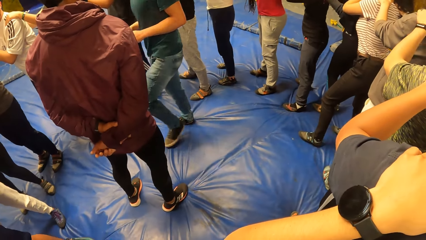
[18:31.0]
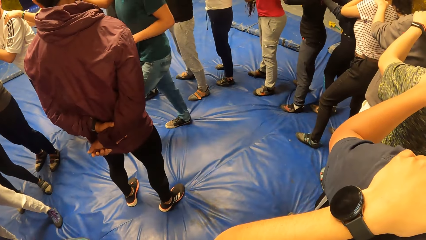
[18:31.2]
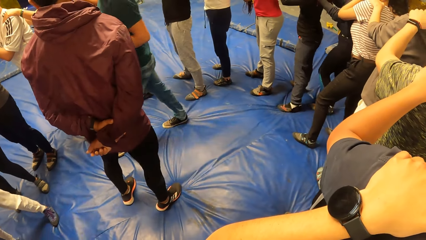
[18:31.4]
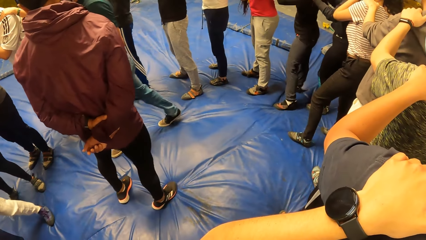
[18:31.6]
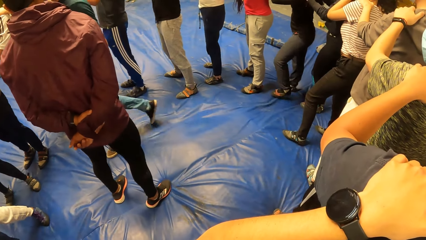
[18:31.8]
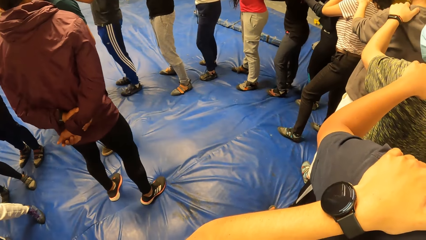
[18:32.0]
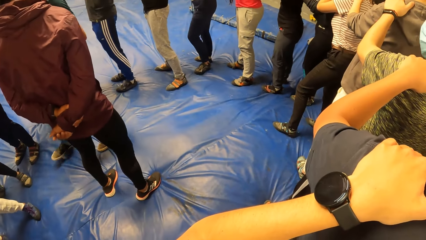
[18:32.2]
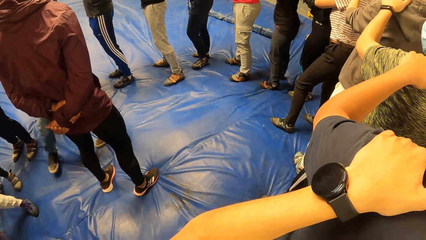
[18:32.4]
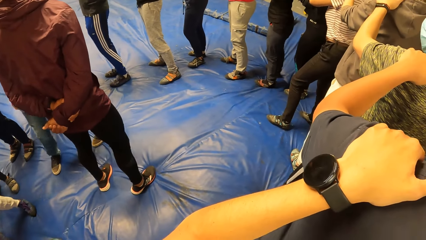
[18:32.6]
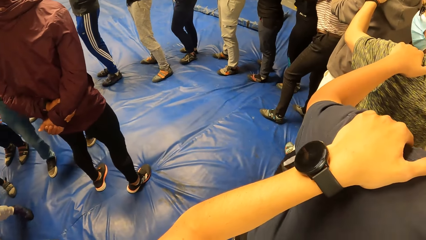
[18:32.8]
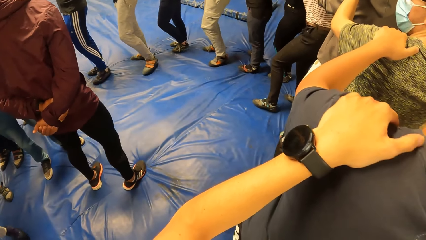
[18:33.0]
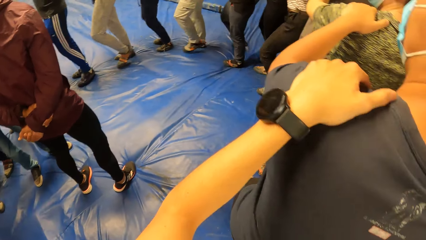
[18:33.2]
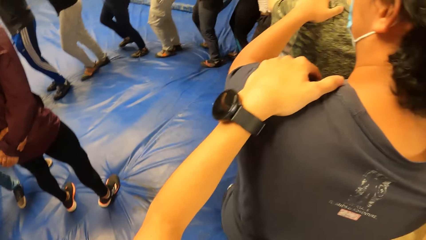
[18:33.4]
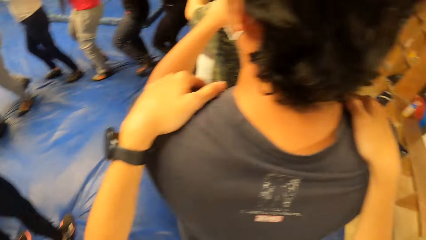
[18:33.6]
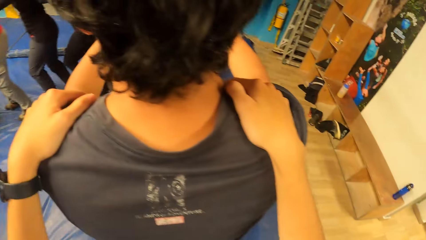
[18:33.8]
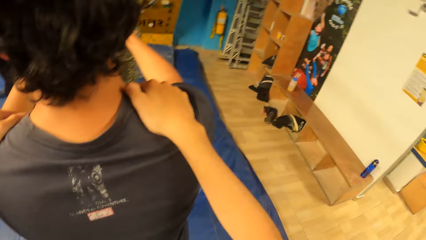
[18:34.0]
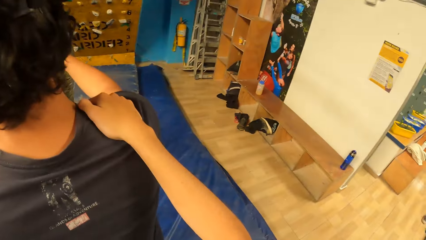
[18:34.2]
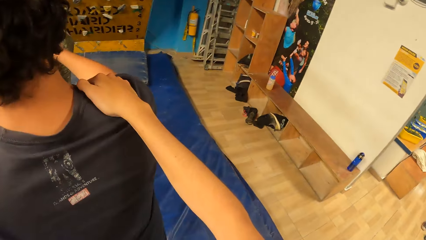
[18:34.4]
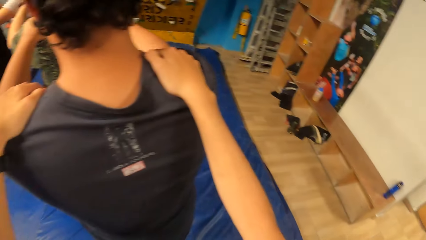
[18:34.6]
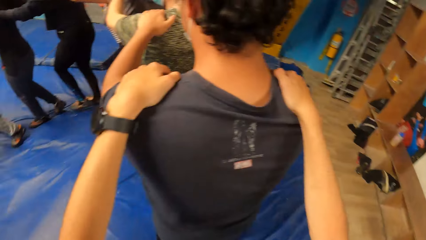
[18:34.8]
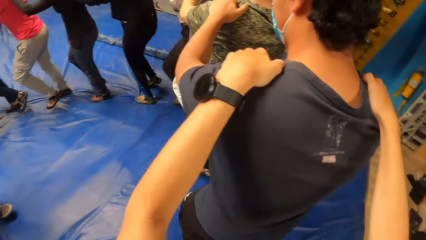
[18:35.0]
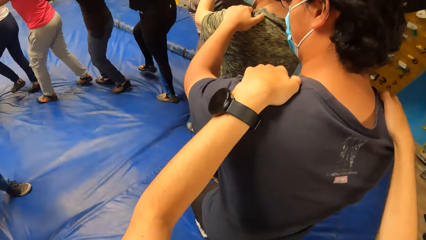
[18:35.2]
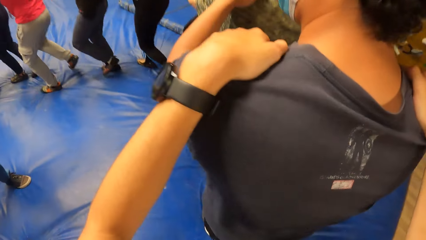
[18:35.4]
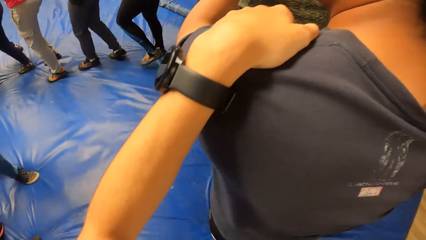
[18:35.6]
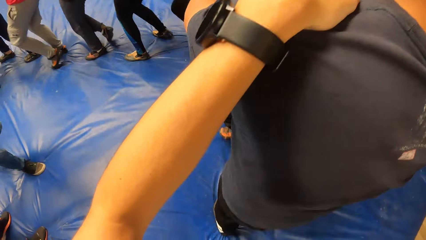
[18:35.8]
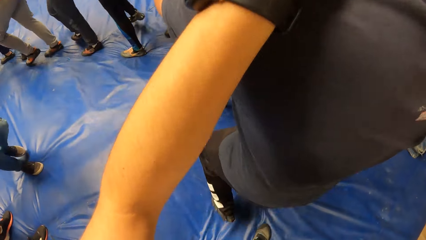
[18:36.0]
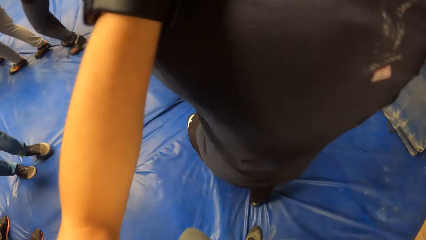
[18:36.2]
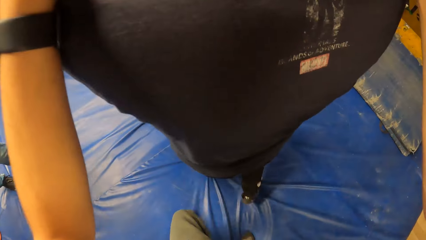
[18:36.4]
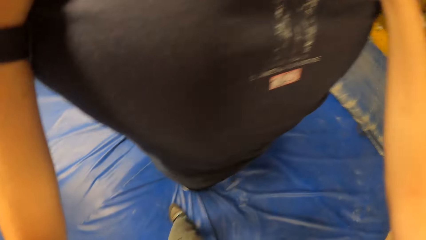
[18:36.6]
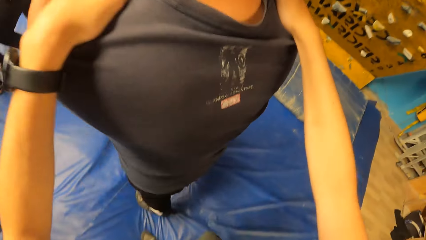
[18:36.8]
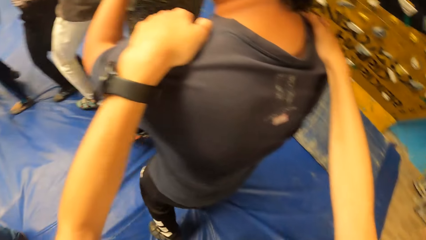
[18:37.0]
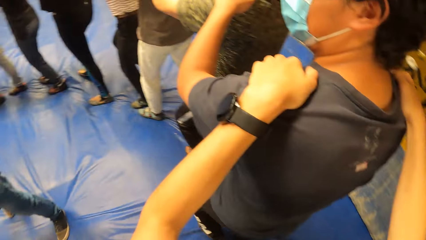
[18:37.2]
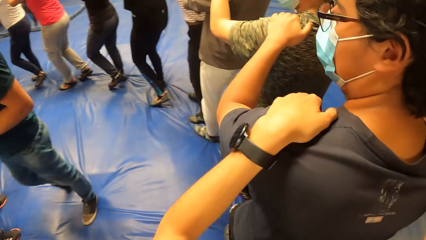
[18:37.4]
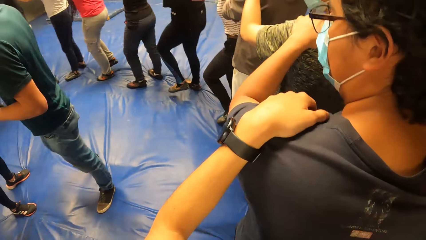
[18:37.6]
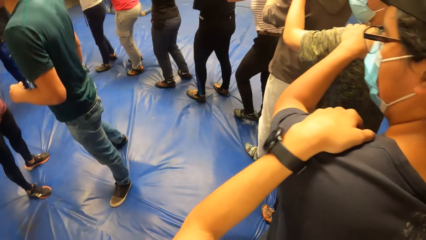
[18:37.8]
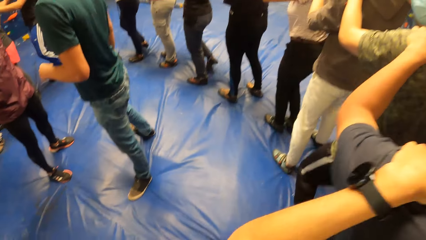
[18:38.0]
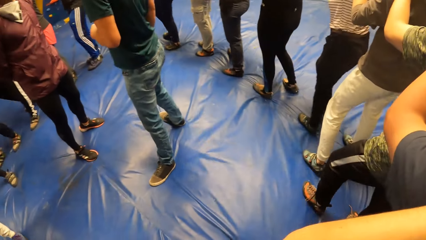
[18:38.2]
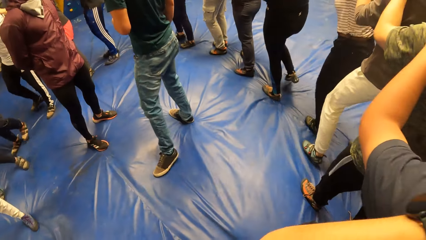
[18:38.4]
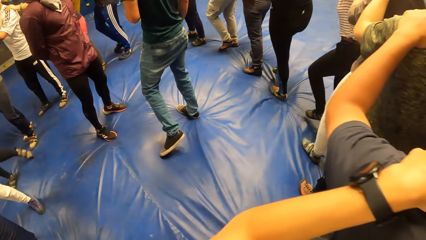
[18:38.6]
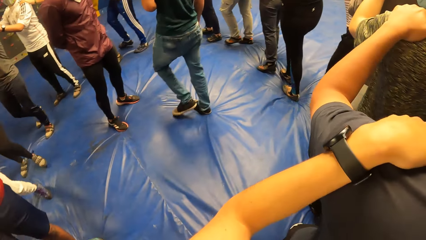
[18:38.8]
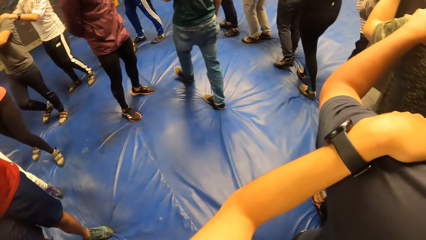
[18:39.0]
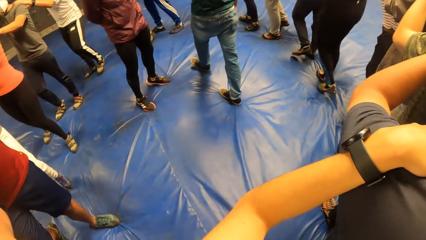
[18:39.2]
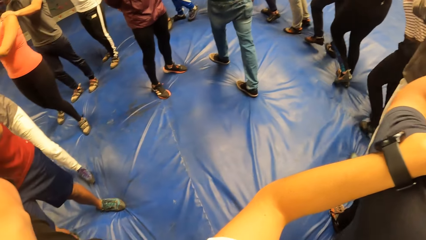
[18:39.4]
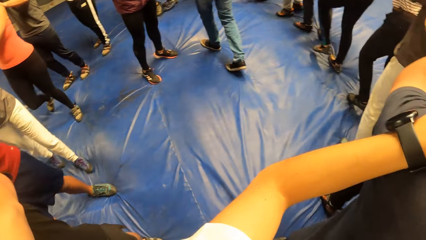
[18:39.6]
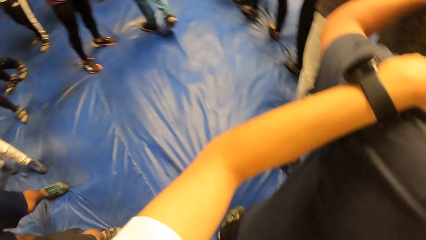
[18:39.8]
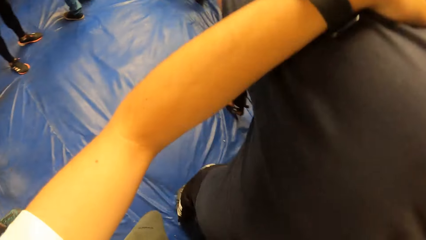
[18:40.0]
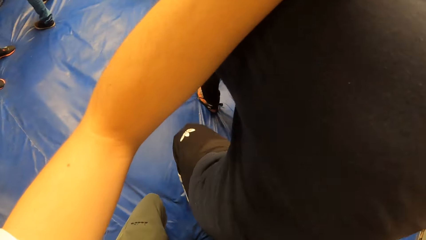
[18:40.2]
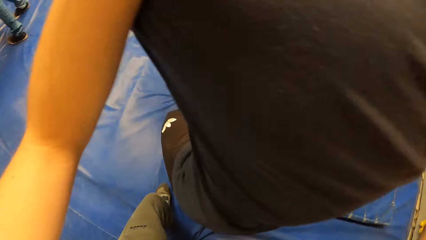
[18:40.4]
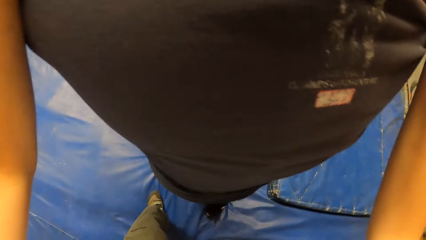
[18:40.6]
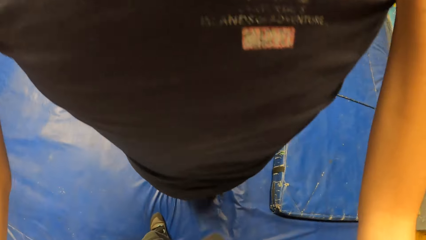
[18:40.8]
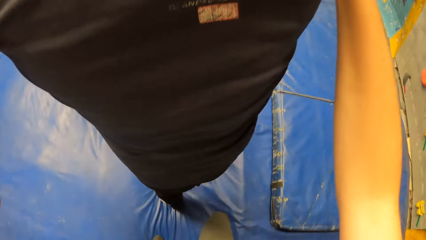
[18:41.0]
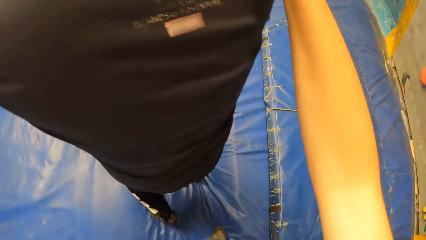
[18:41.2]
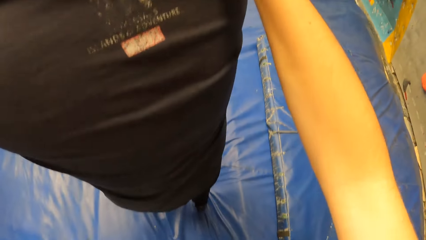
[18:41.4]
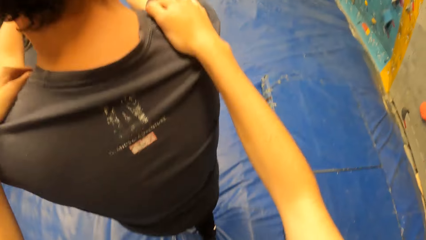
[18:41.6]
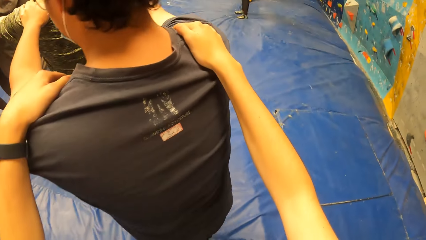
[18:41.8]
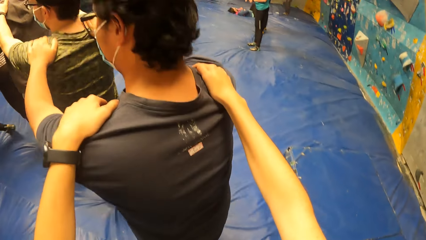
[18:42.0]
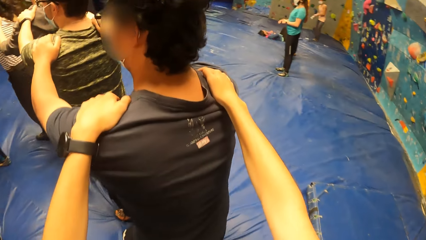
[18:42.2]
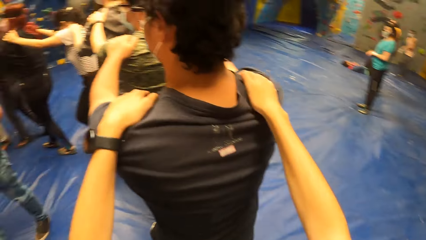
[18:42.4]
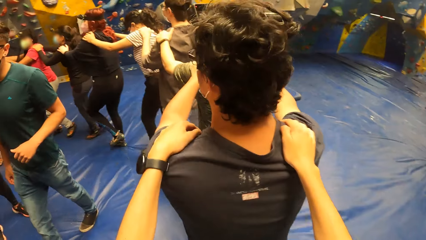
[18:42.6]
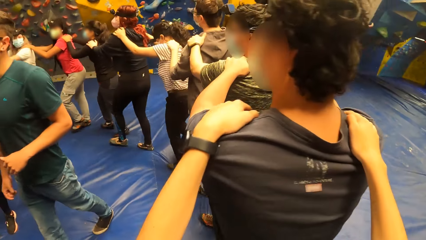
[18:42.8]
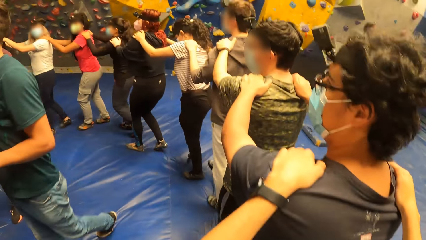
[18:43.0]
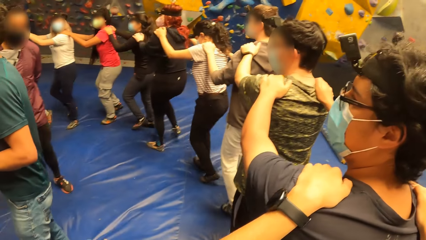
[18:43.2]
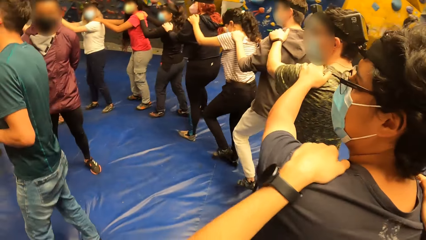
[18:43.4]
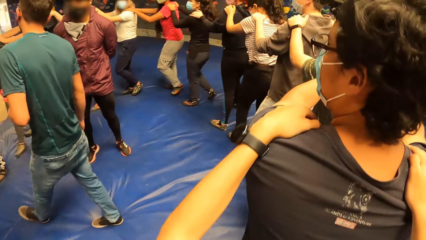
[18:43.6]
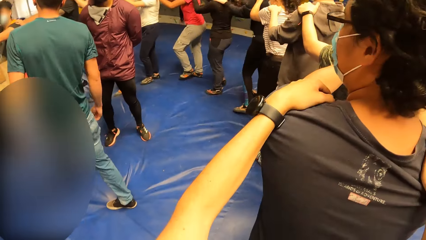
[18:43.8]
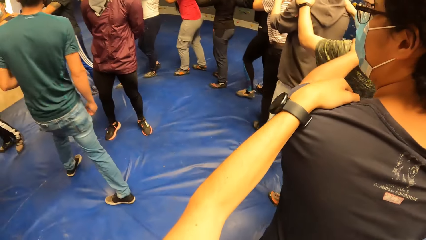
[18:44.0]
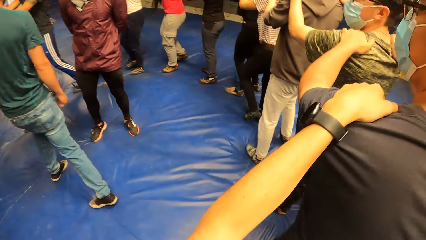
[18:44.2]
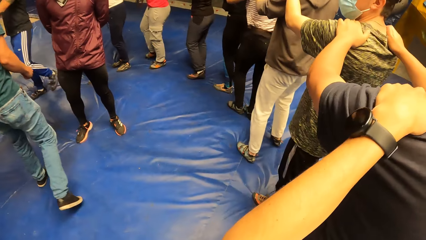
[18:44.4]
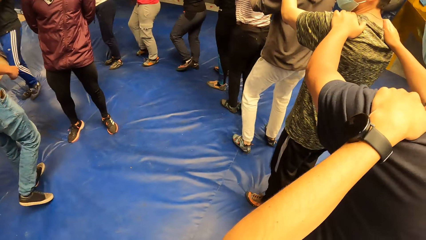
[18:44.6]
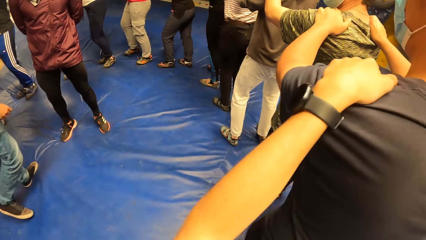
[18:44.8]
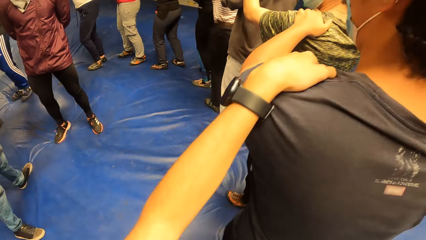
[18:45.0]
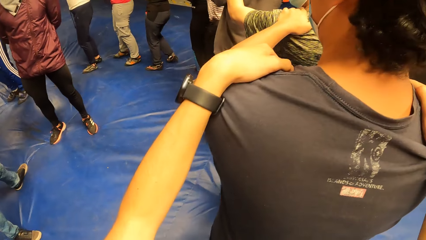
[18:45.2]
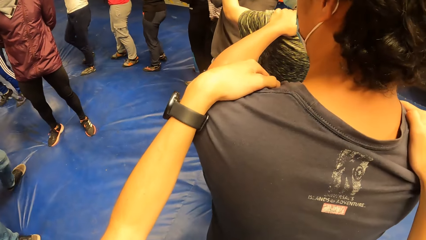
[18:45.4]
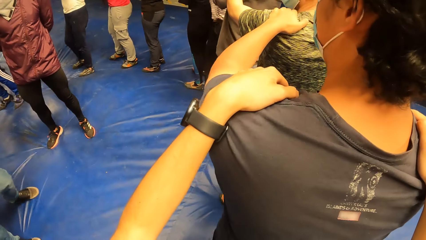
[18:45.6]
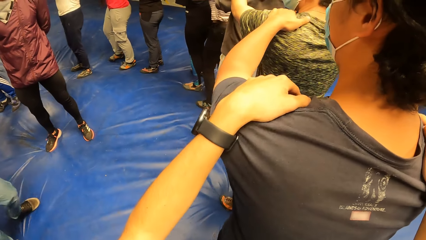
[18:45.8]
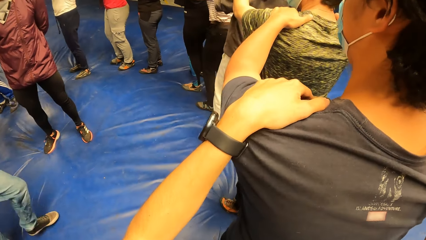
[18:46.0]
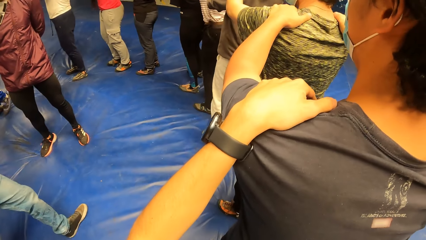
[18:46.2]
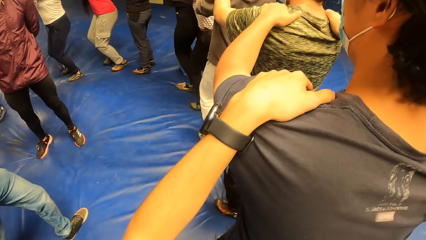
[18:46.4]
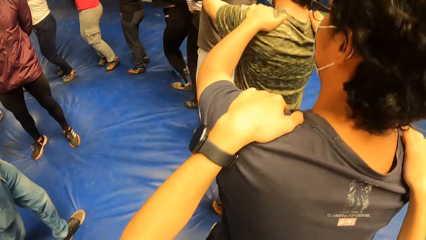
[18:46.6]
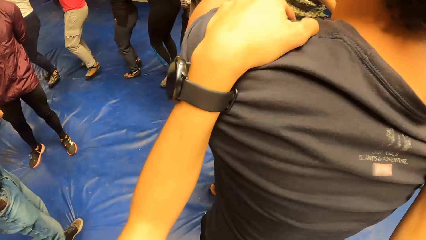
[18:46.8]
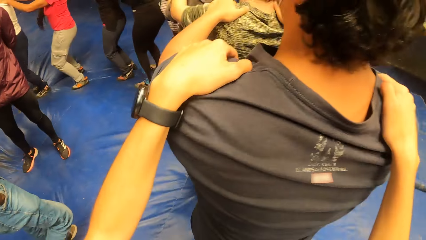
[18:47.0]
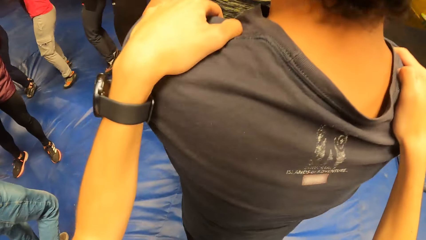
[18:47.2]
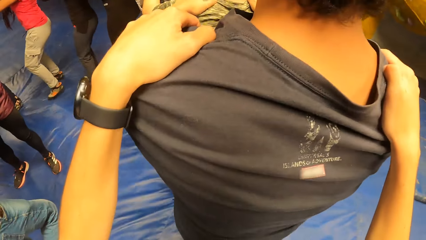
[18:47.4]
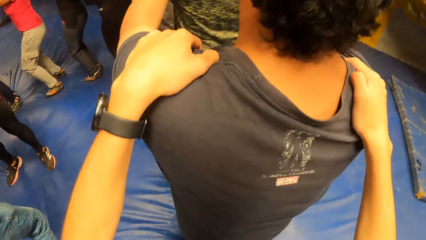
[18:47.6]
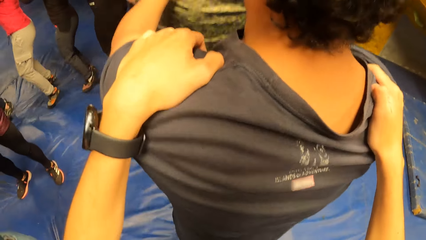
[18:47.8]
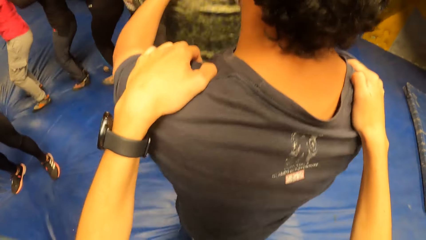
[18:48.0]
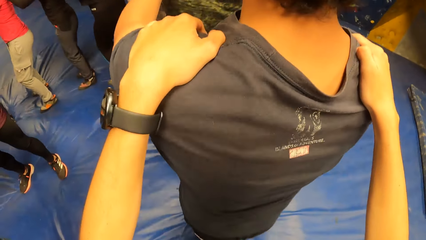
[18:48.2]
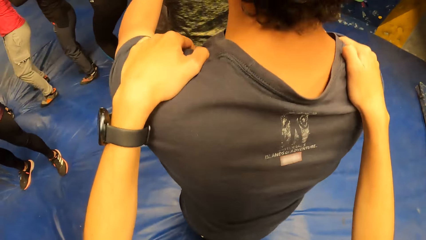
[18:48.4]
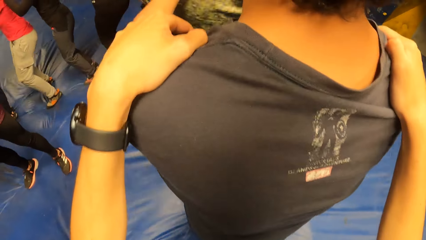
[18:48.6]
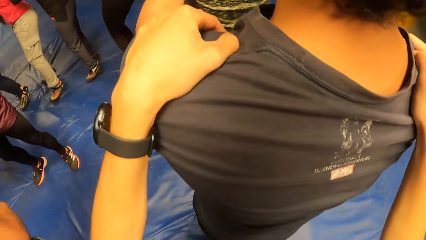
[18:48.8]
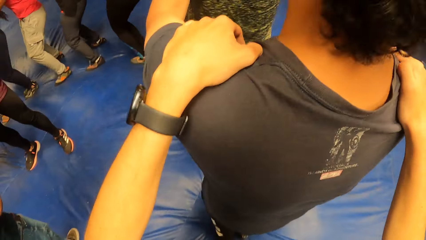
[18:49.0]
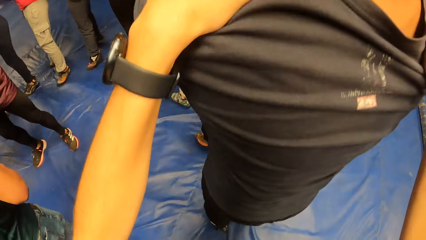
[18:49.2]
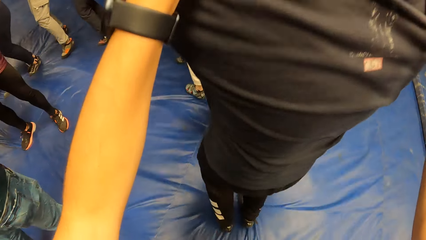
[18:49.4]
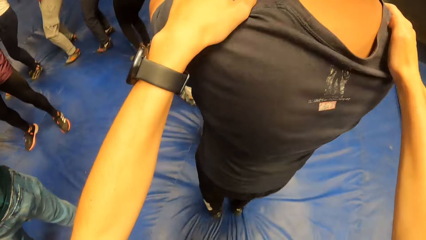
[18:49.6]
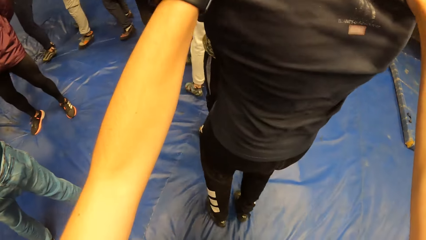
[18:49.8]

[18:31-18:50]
The camera wearer jogs with a group of people with her hands on a man. The man jogs with the group of people with his hands on another man.
